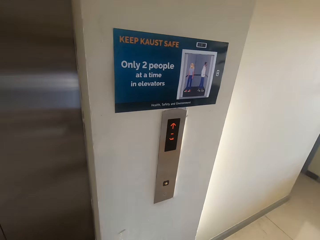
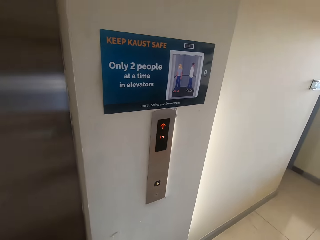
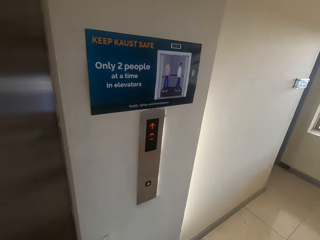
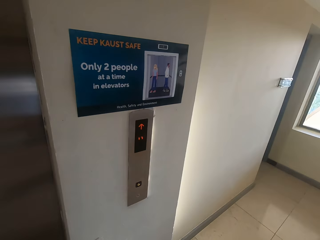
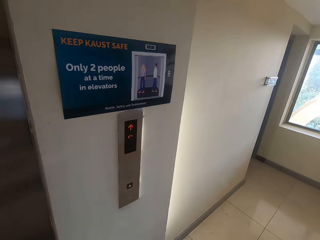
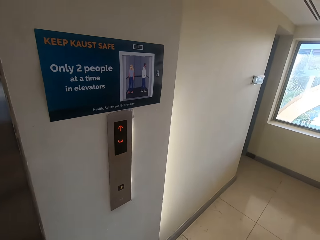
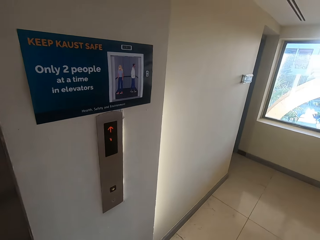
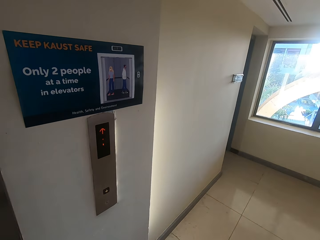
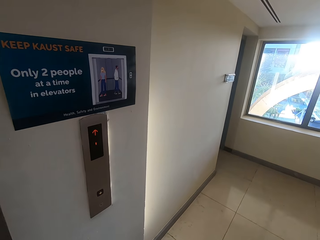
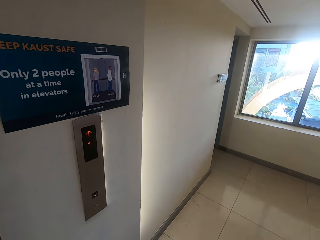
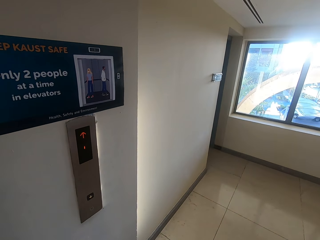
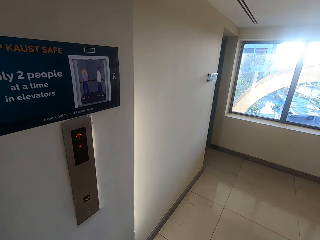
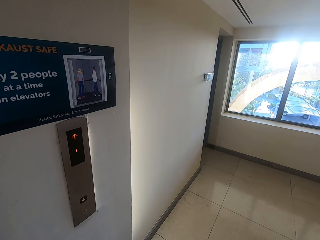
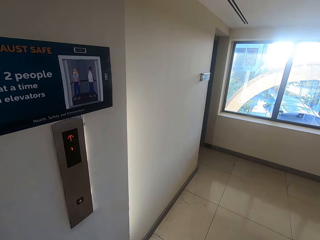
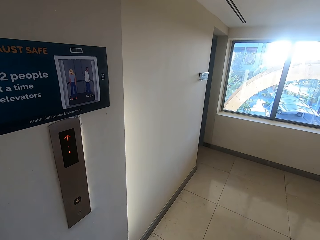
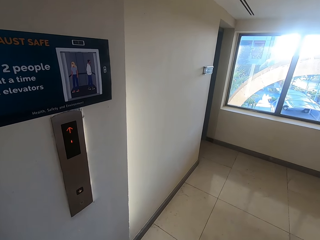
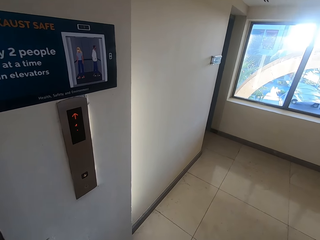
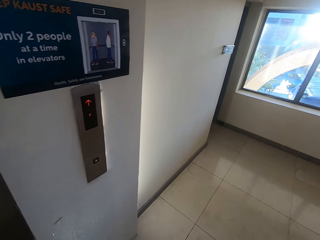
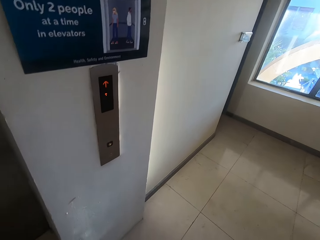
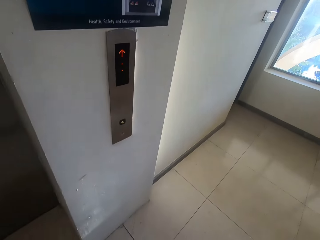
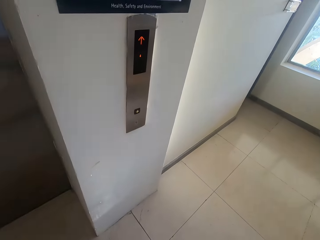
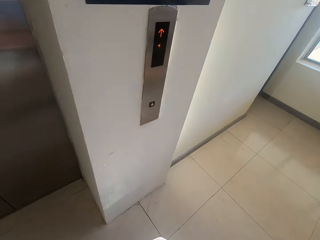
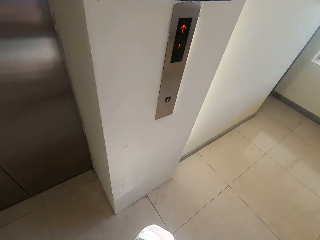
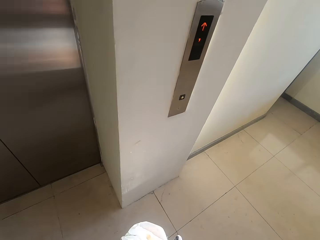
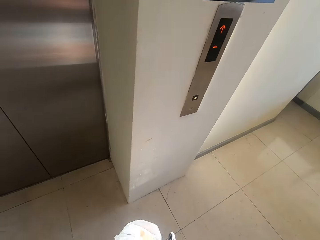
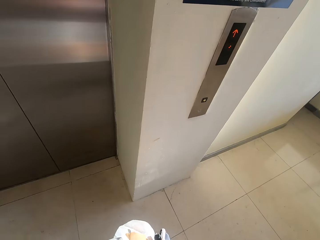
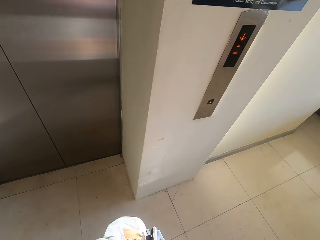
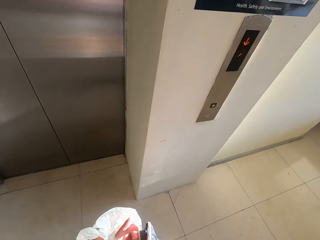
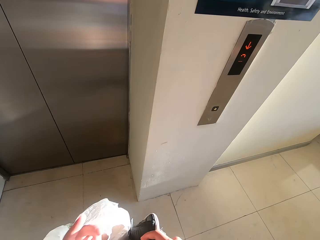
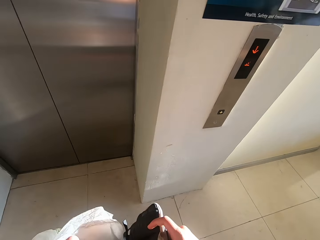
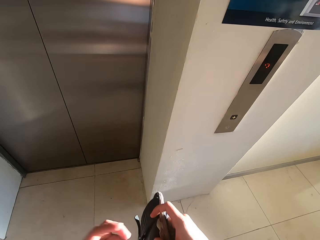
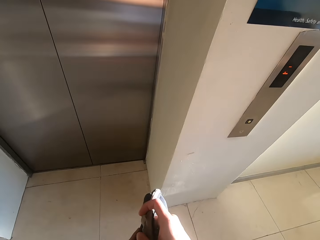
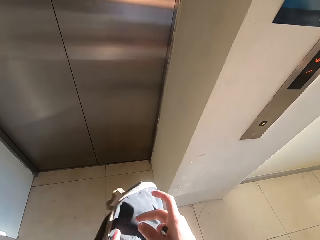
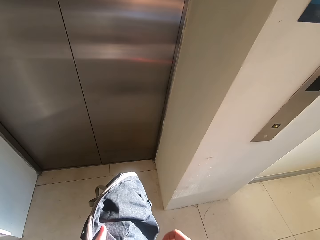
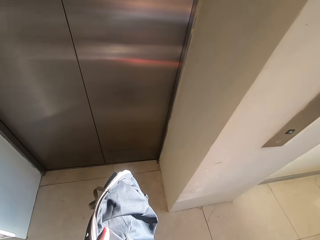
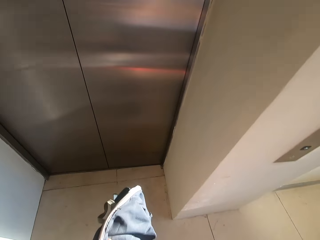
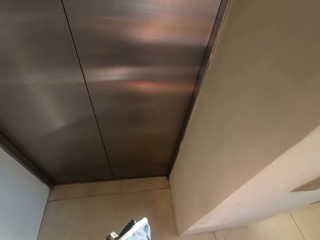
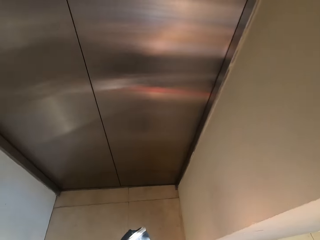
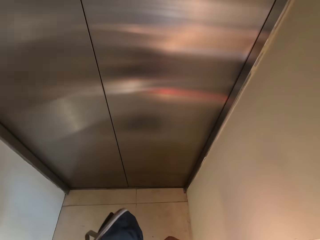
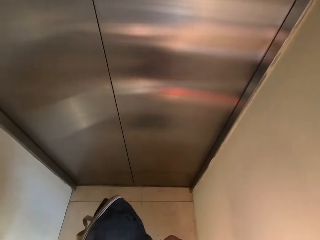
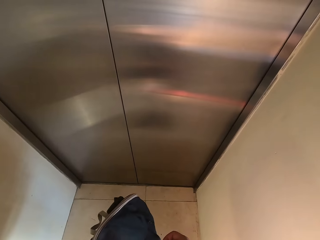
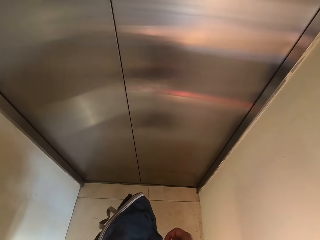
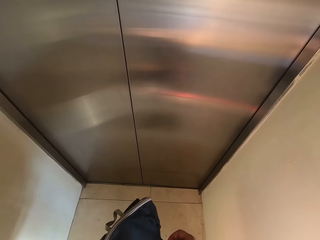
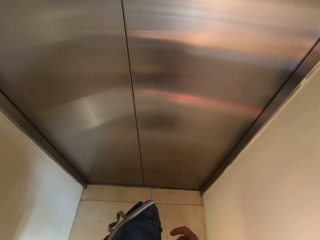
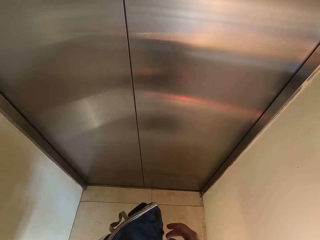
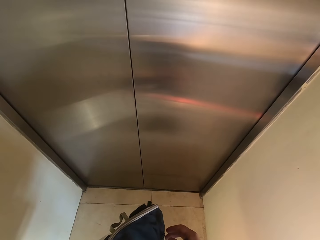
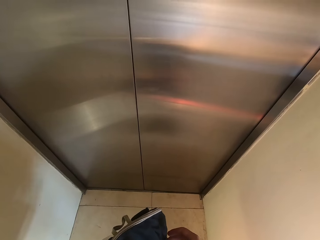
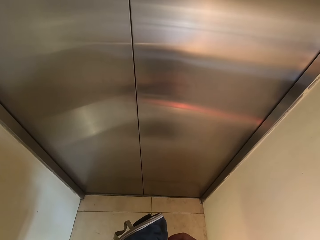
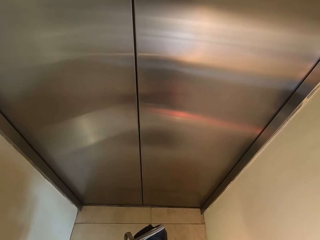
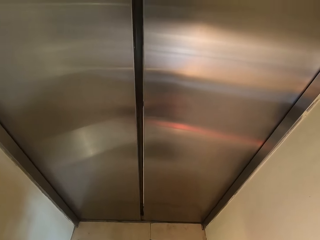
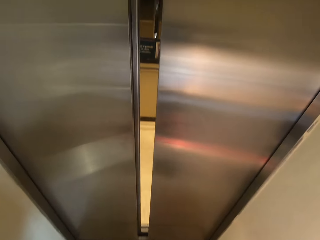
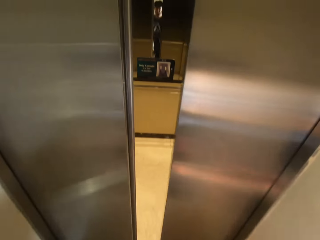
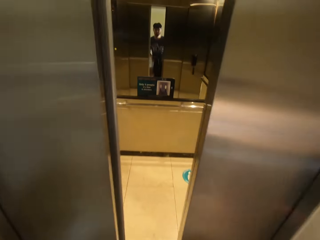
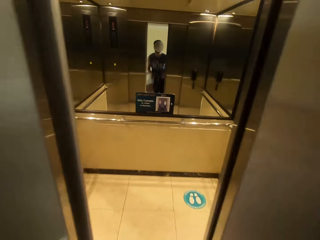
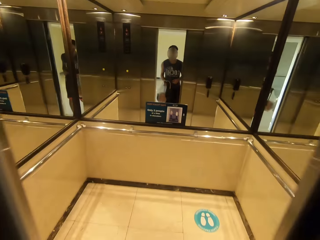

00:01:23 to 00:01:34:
The camera wearer looks around. He opens his bag.

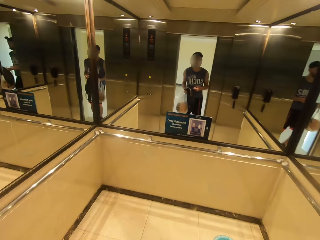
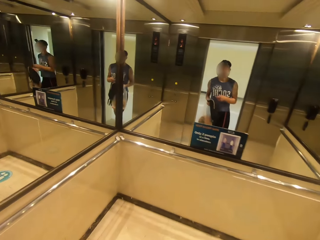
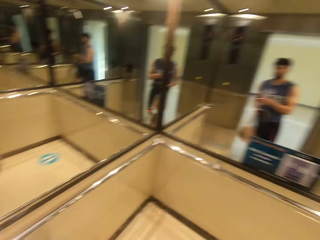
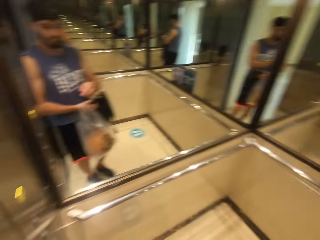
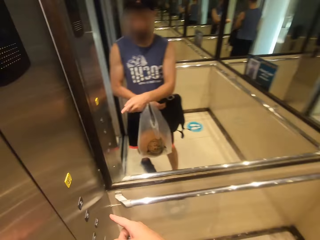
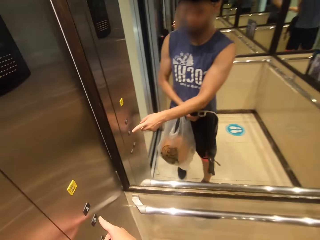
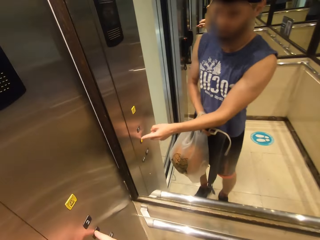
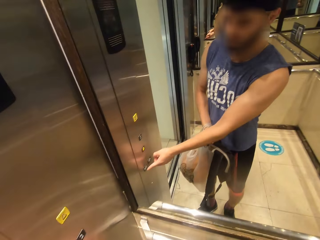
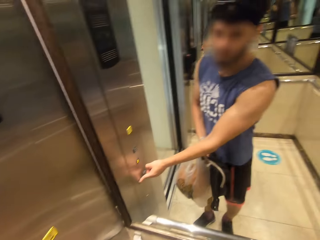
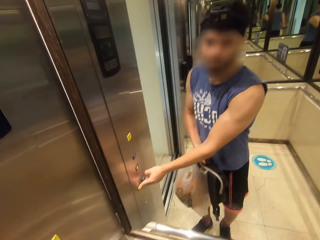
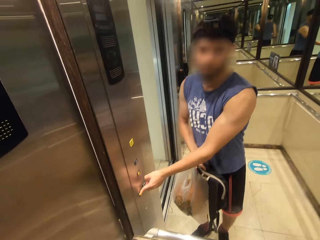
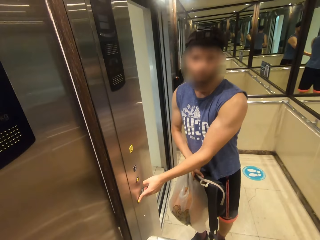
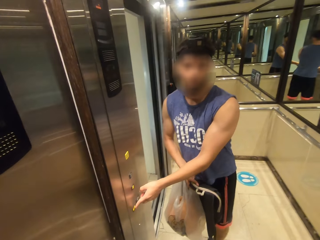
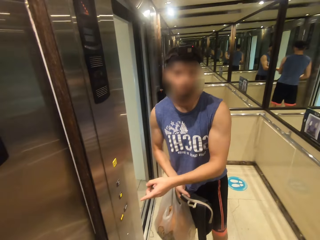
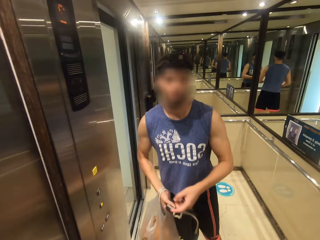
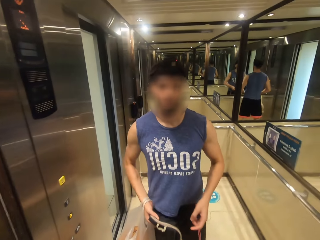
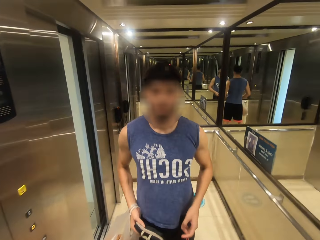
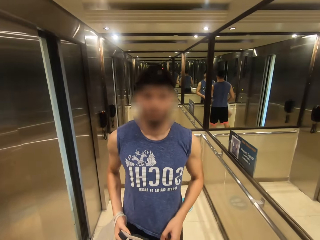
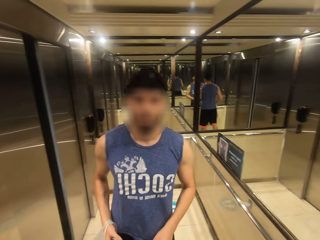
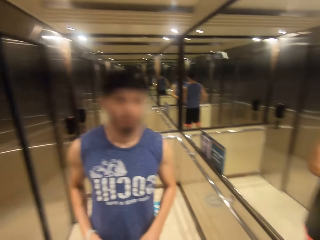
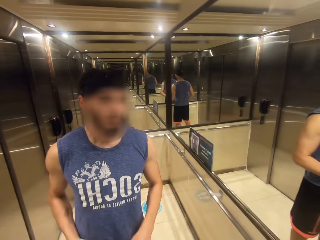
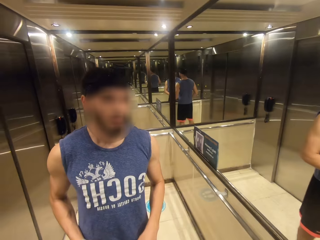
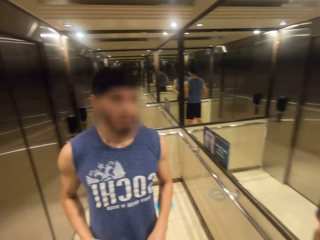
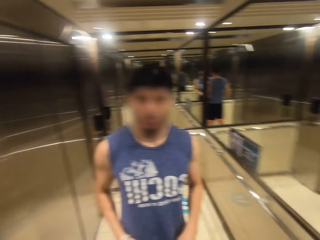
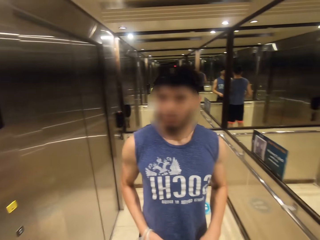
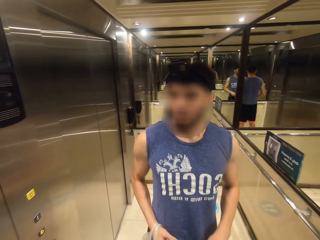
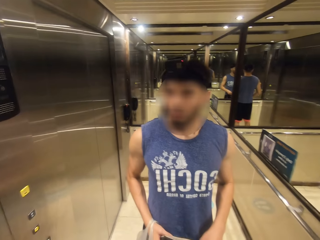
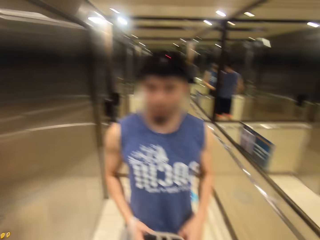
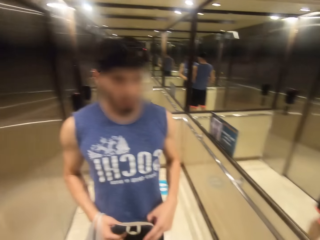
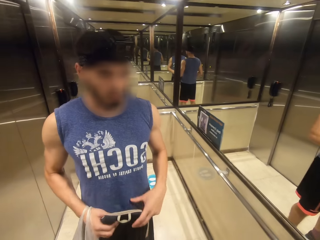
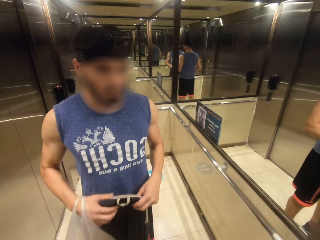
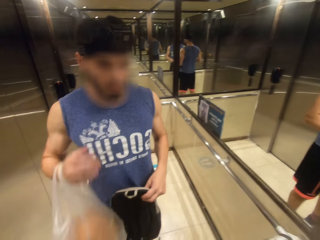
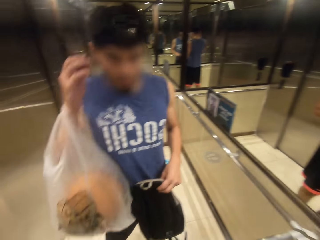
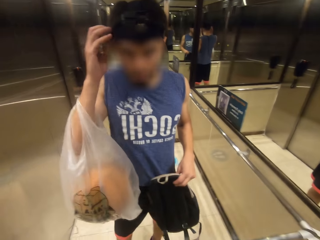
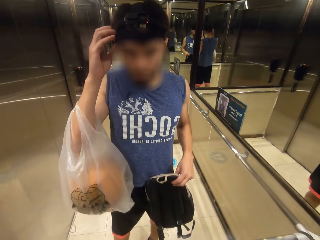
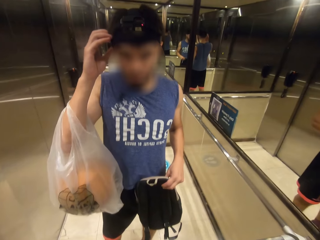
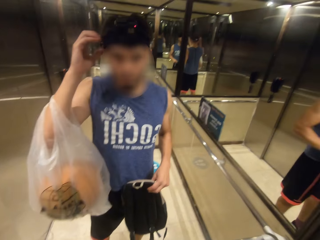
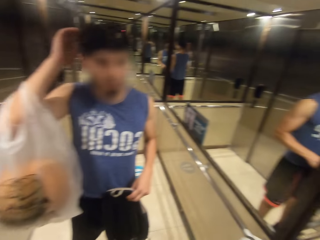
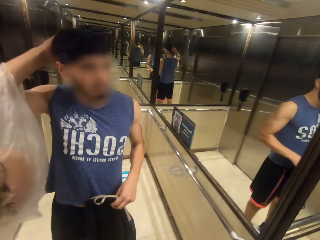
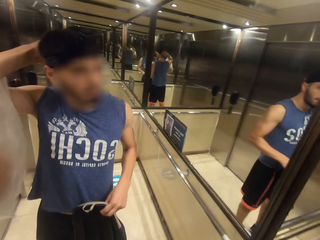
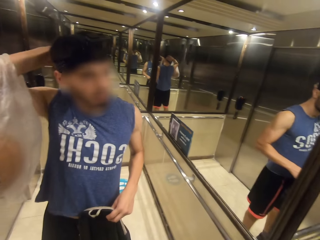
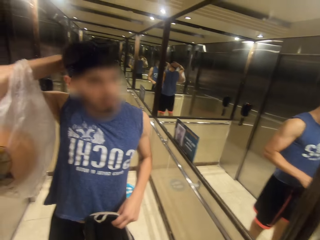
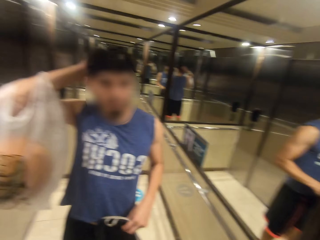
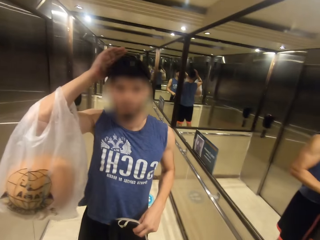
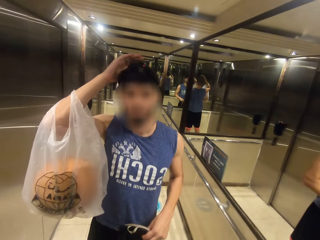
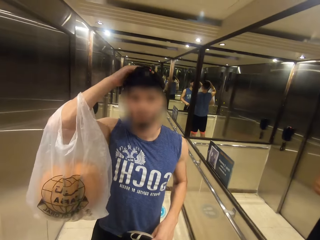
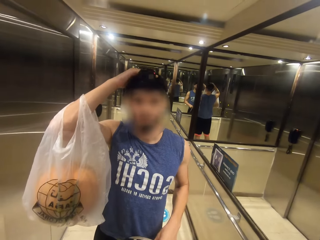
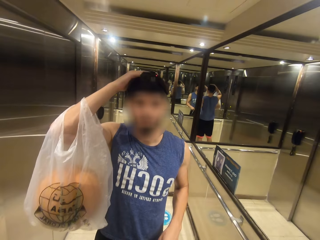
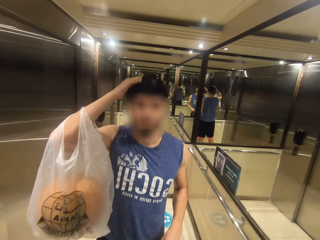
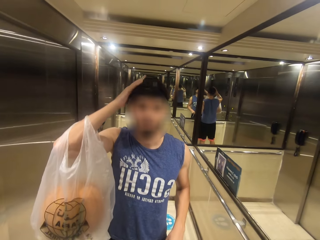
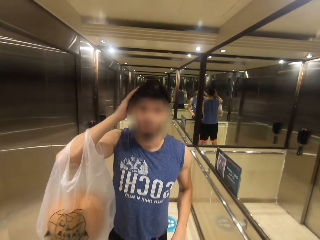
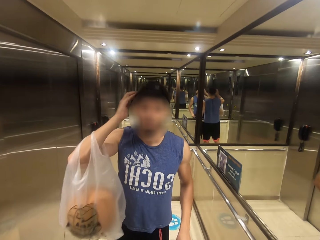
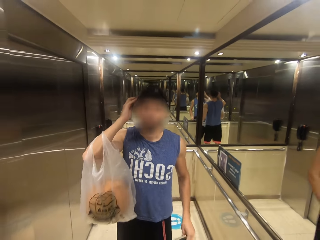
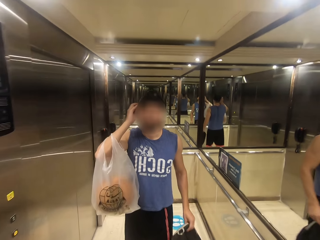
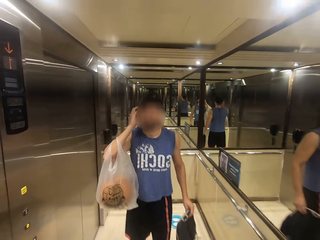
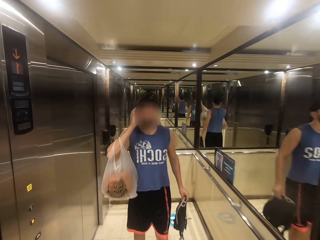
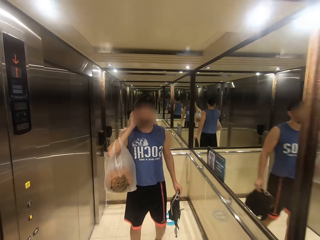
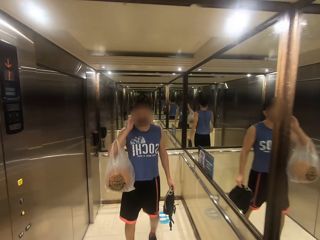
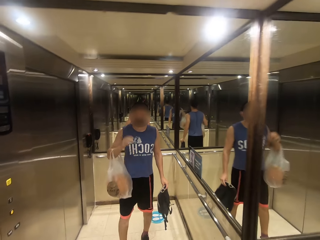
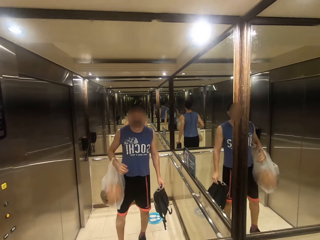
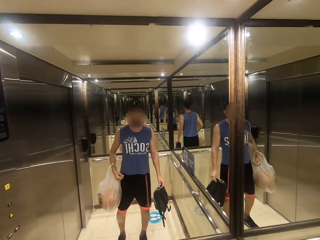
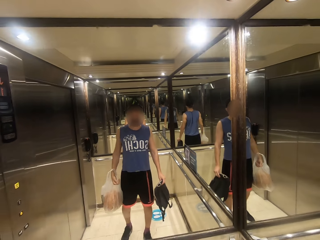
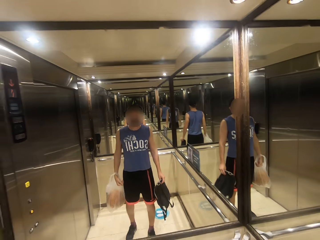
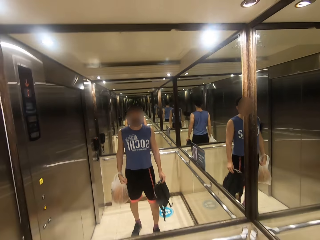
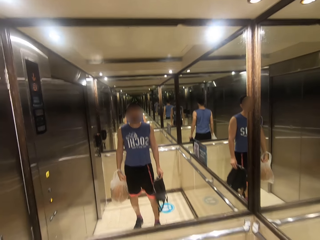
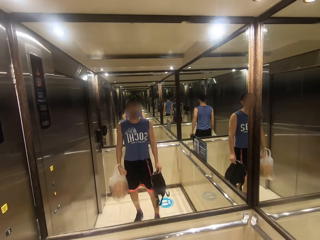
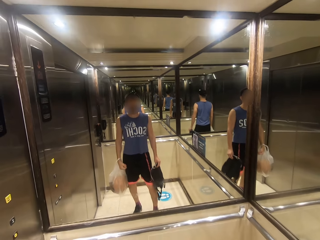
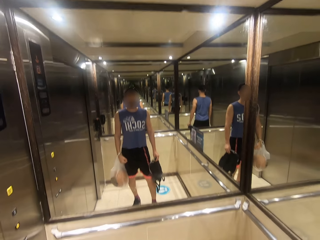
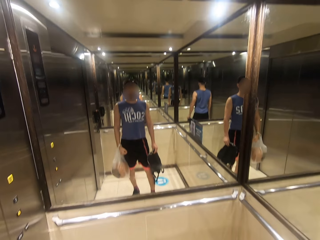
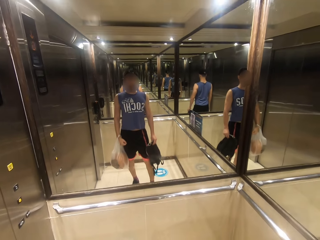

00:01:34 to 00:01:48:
The camera wearer enters the elevator. They press the down button. They look at the mirror. They adjust the camera.
